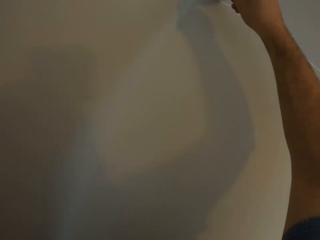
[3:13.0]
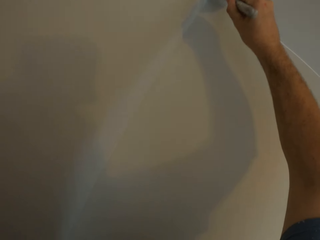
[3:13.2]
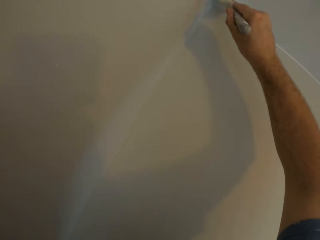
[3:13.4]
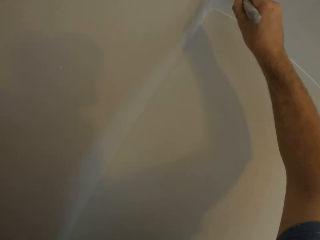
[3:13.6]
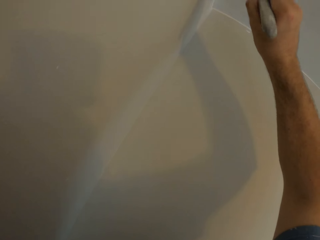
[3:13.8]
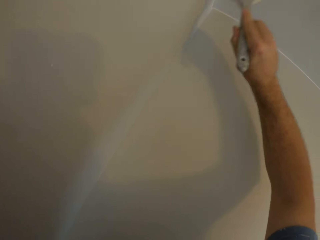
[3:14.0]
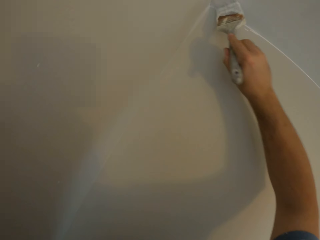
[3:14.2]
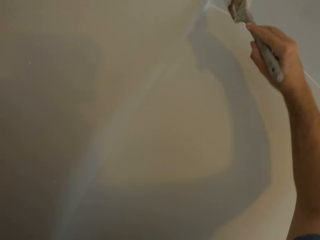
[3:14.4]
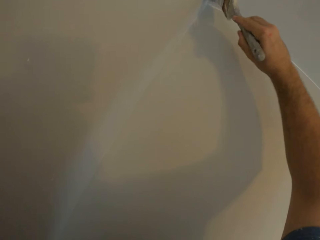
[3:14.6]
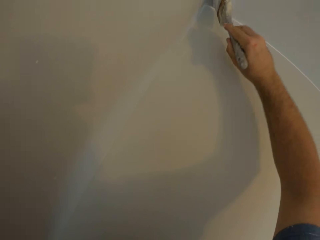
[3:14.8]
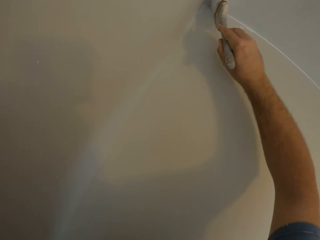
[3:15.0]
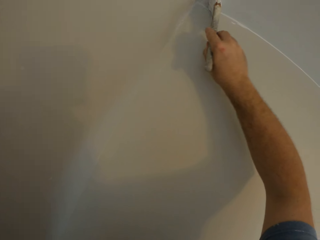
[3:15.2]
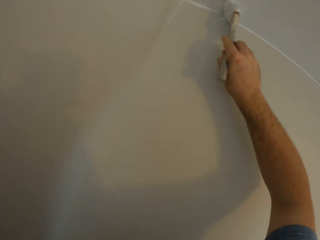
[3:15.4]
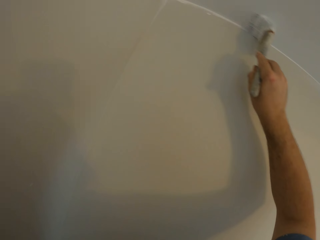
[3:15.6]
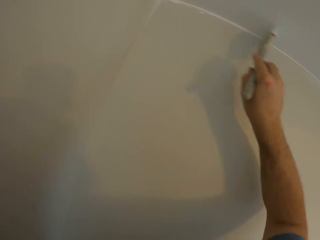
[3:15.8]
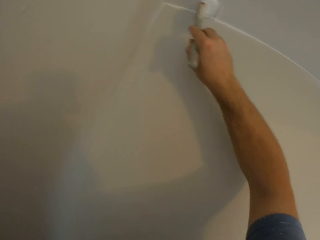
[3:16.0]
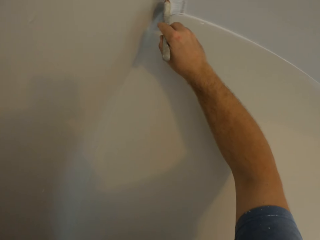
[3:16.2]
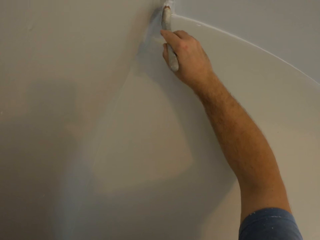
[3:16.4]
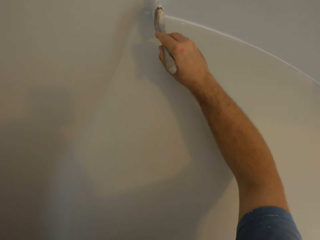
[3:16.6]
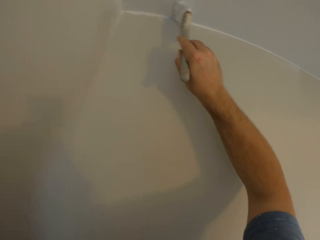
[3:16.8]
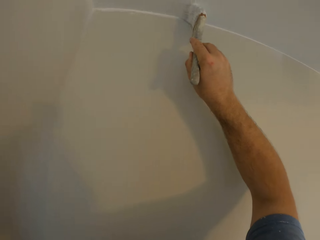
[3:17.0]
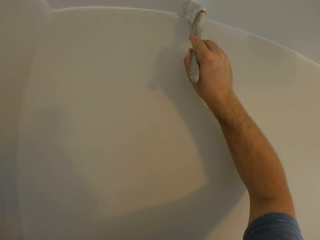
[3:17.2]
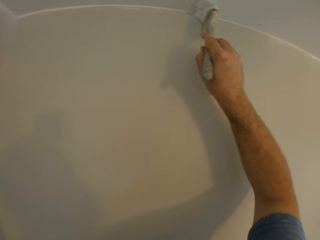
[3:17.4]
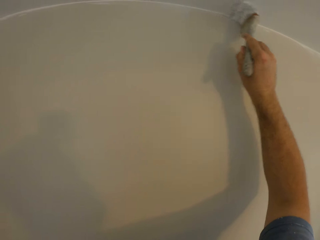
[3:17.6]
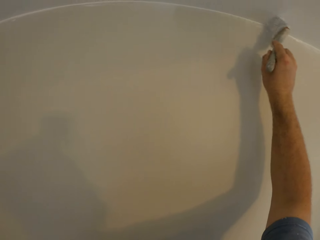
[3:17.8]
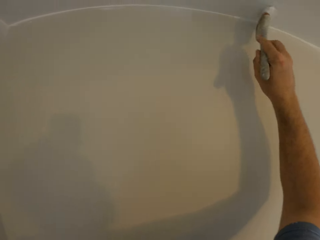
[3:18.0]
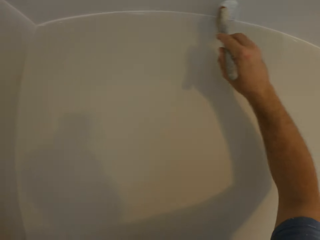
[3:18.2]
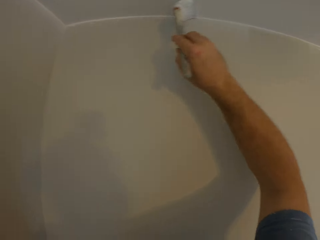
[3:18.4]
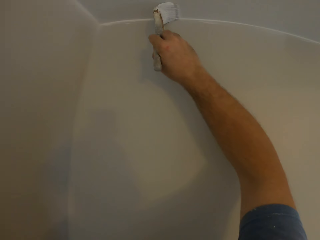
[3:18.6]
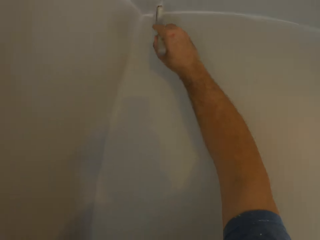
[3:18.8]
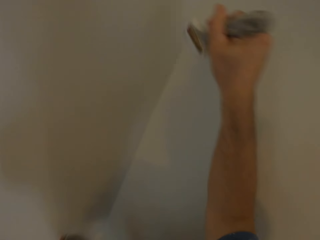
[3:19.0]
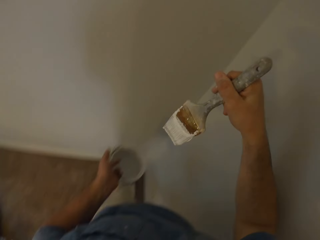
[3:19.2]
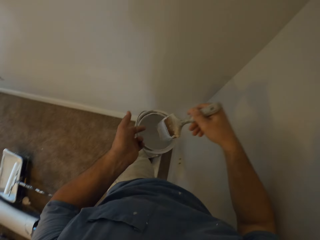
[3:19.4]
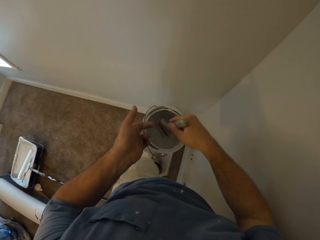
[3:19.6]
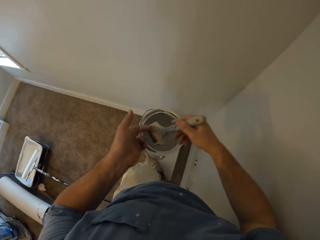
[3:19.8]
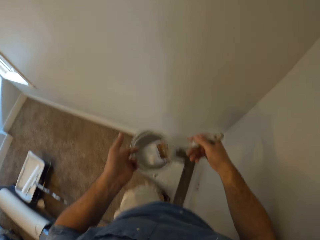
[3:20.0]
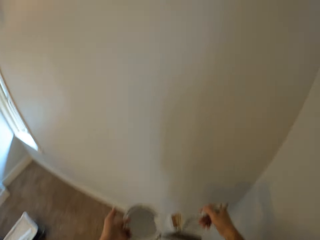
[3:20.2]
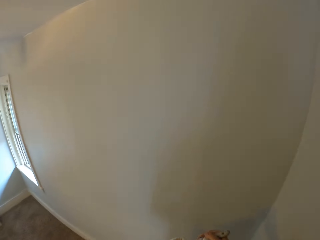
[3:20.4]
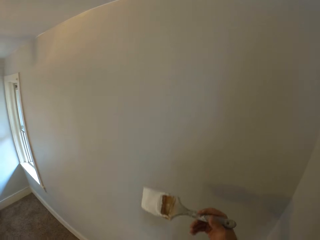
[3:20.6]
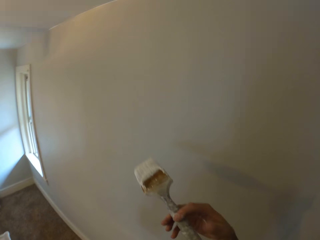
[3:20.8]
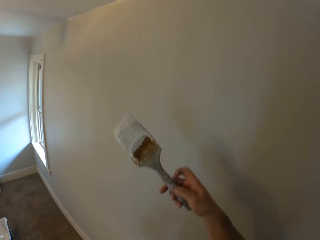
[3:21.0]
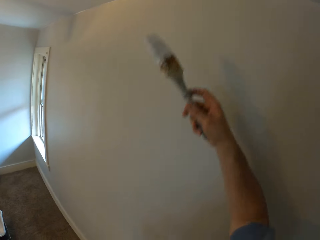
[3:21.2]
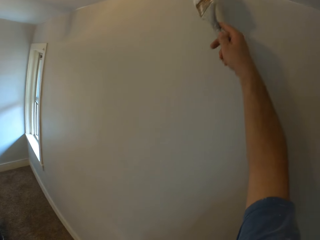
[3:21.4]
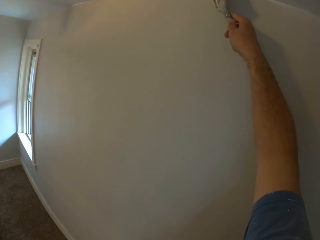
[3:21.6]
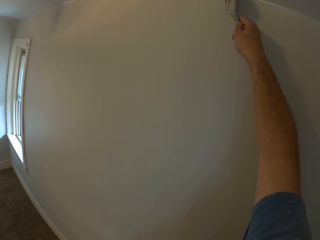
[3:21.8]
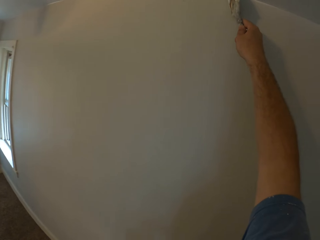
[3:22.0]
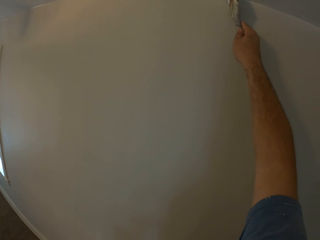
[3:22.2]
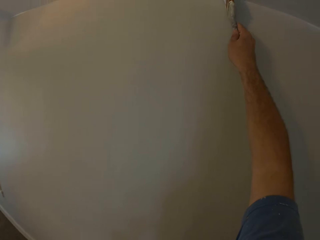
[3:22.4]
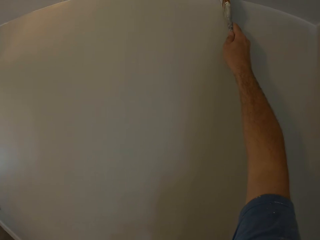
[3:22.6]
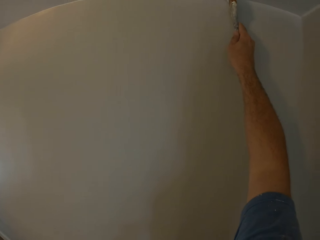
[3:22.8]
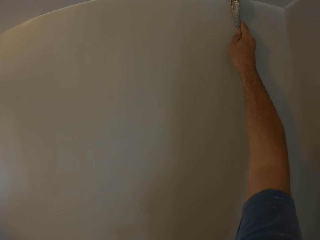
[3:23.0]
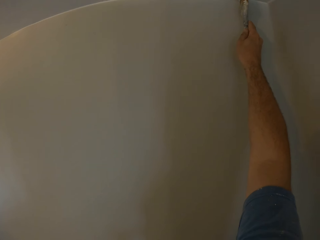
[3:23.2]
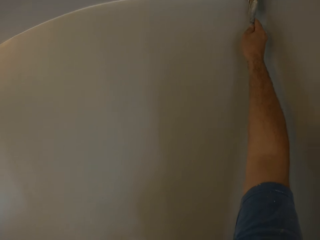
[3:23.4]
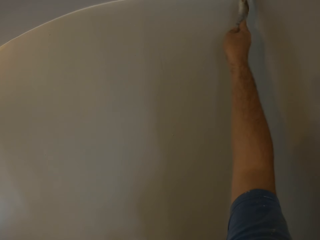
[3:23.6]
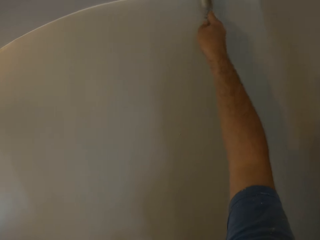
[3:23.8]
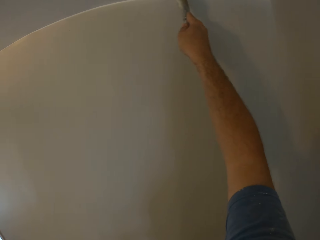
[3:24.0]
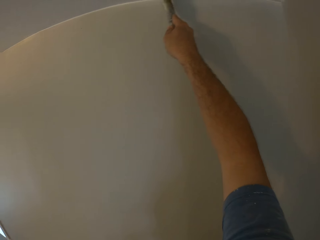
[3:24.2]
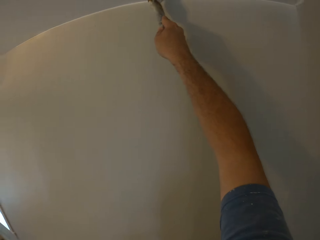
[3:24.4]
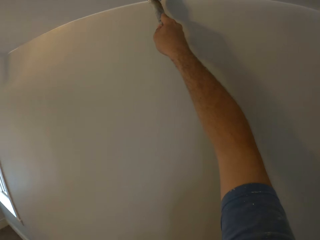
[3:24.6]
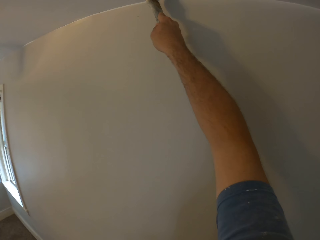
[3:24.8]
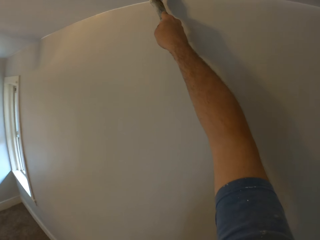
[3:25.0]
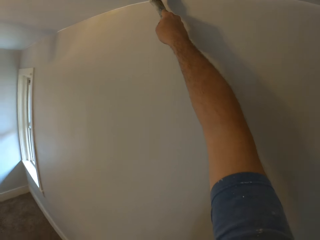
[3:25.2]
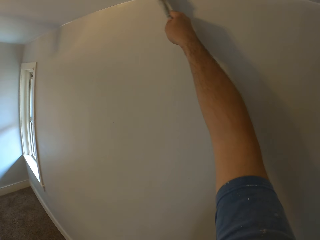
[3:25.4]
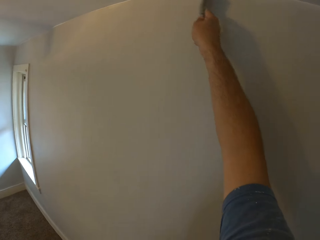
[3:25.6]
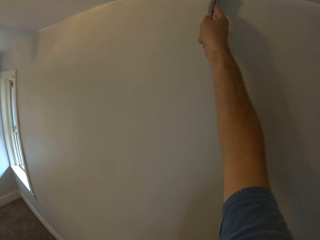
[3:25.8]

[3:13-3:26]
The camera wearer dips the paintbrush into the paint container. They remove the paintbrush from the paint container. They paint the ceiling corners of the room.

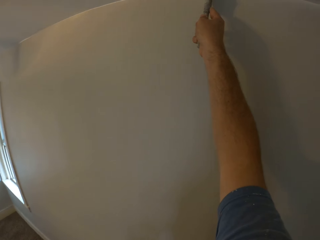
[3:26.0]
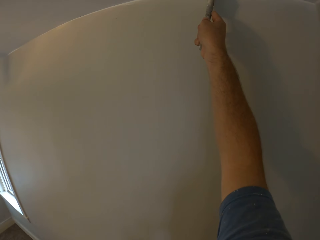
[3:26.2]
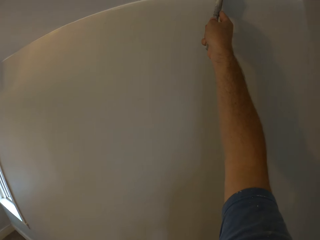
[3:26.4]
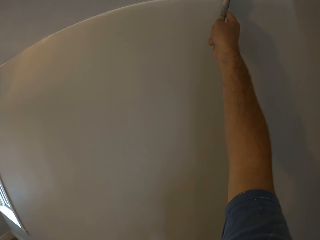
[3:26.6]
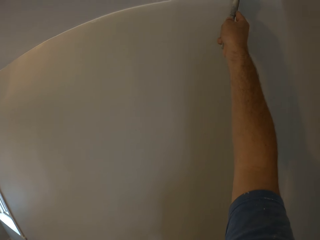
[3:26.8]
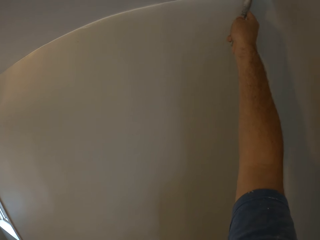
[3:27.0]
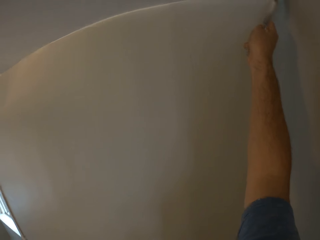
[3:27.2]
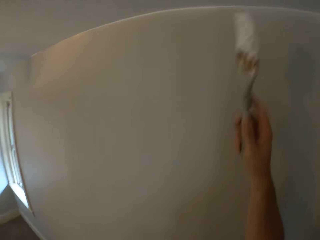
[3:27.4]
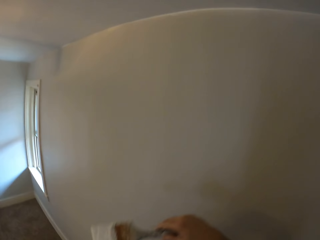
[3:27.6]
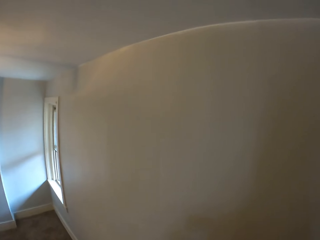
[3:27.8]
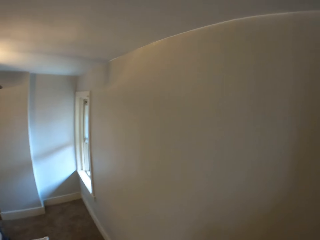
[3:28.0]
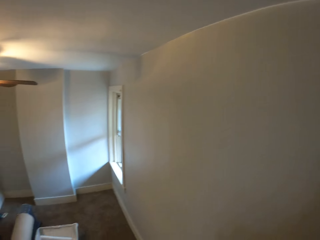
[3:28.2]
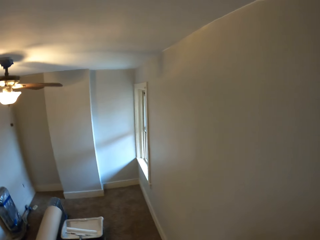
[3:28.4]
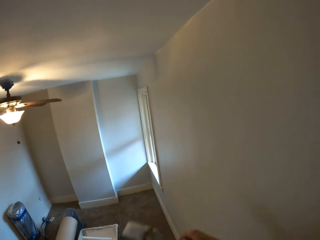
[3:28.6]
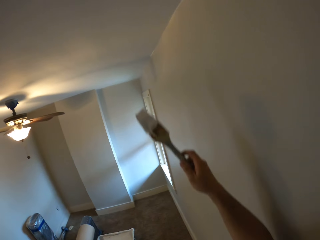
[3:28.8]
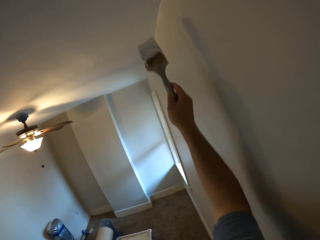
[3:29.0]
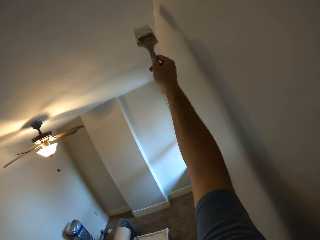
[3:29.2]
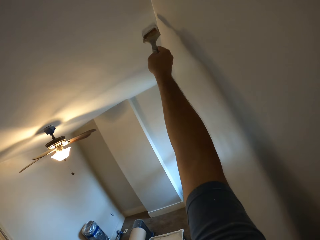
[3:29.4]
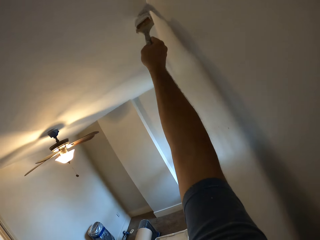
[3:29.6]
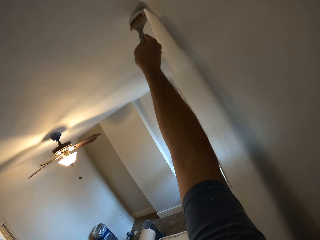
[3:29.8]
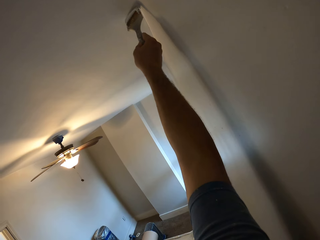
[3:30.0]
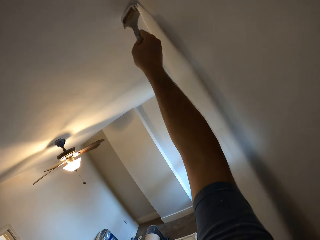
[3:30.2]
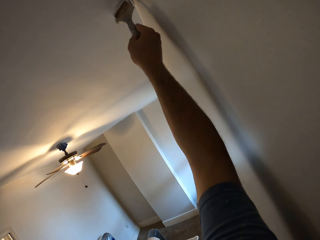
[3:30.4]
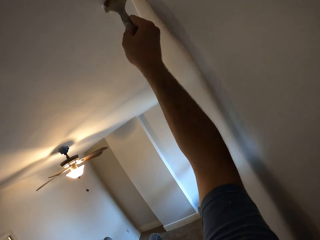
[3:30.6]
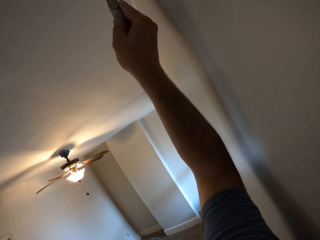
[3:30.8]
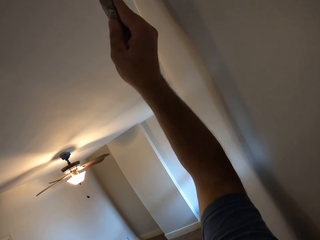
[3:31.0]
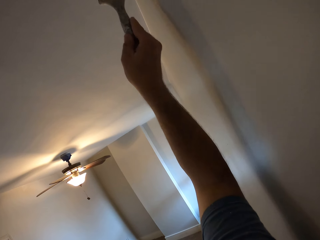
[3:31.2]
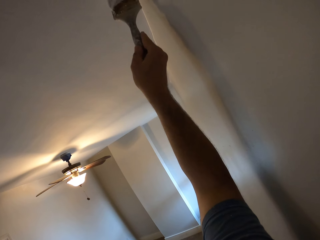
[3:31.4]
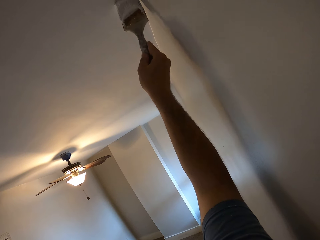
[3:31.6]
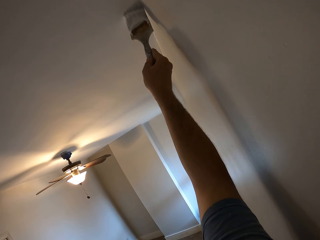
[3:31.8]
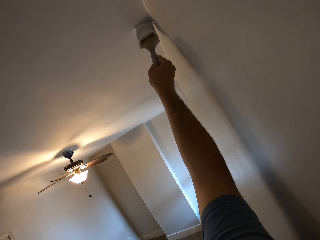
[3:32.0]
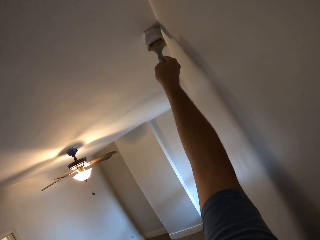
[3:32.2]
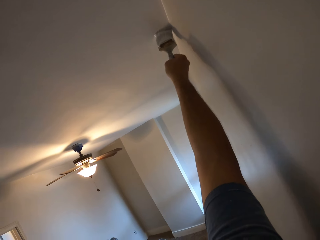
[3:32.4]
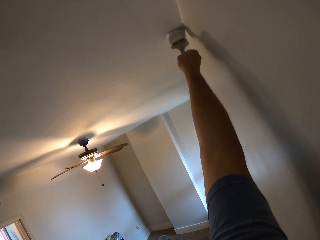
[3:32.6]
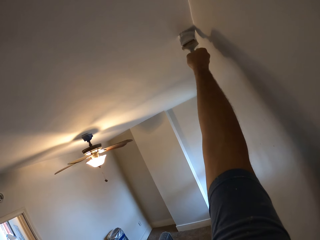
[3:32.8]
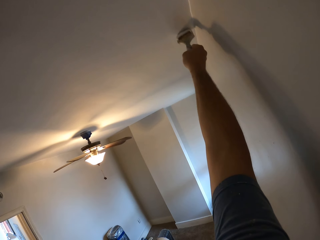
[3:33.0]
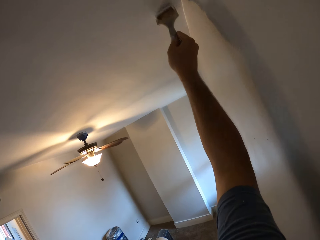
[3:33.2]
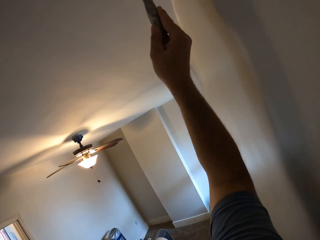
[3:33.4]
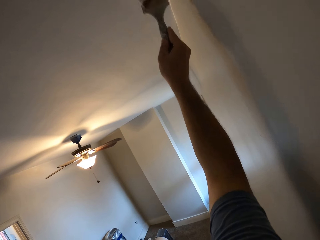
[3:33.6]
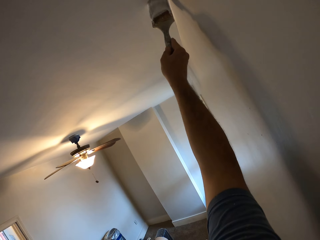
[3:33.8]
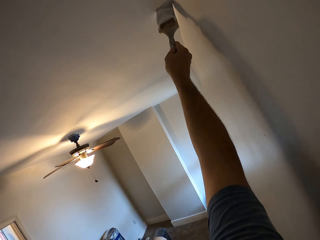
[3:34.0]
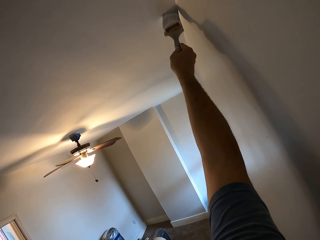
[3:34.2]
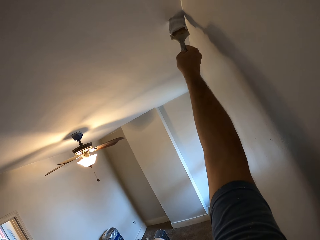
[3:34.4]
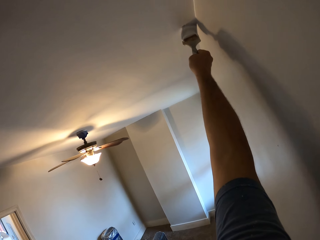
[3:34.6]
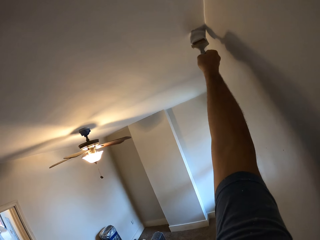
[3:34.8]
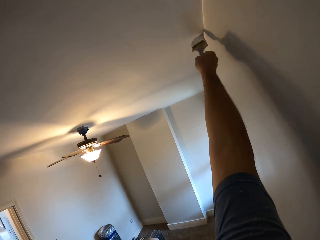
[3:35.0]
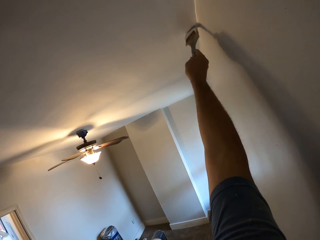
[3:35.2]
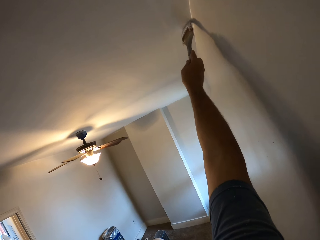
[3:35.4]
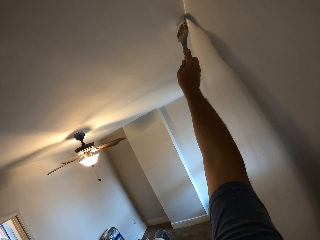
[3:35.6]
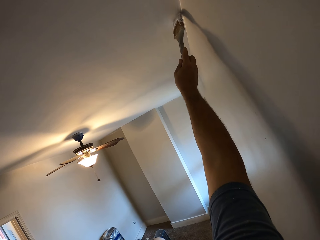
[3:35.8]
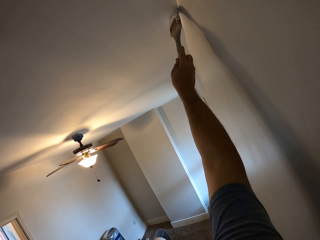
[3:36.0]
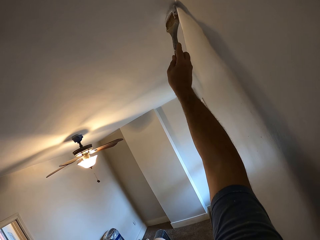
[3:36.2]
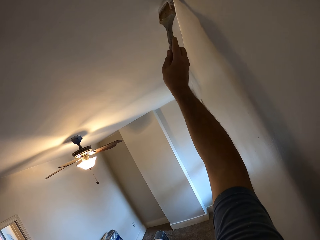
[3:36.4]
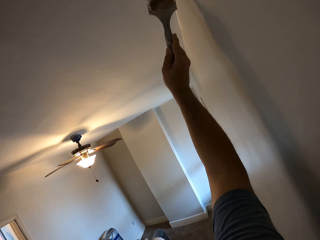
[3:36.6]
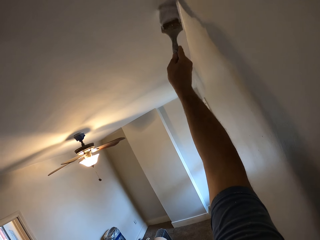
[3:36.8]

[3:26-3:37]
The camera wearer dips the paintbrush in paint. He adjusts himself on the step stool. He paints the ceiling corners of the room.
